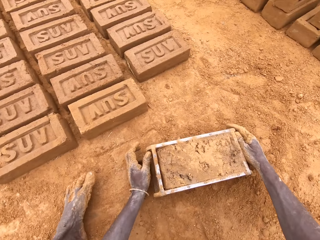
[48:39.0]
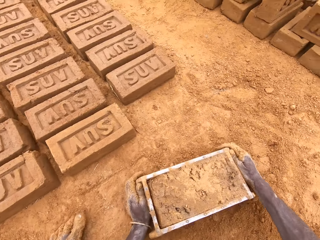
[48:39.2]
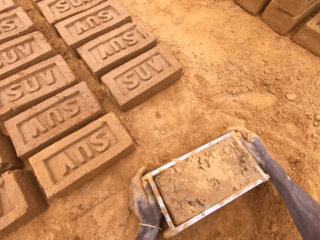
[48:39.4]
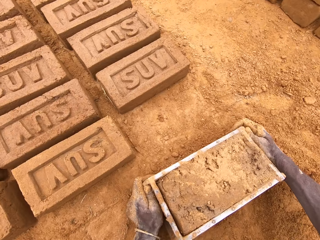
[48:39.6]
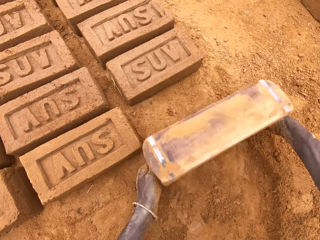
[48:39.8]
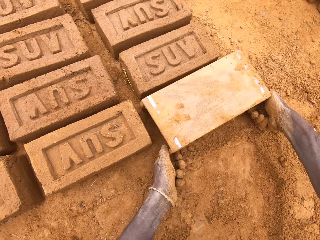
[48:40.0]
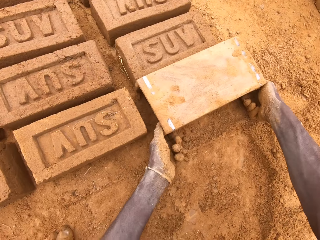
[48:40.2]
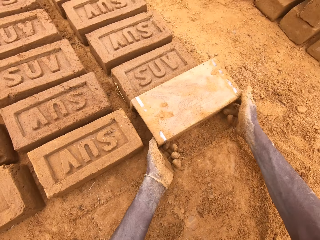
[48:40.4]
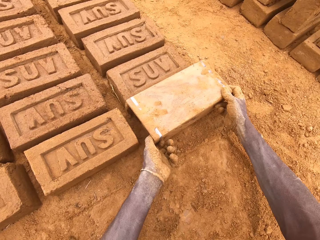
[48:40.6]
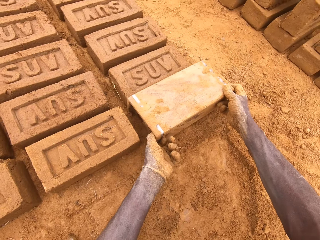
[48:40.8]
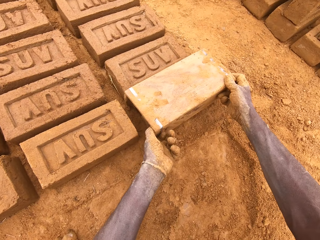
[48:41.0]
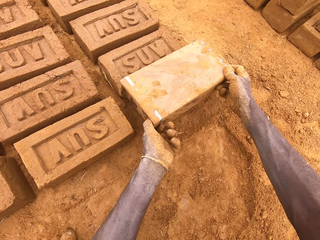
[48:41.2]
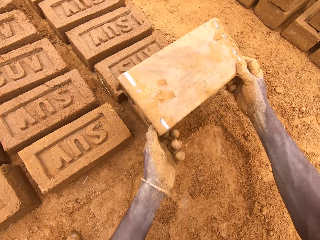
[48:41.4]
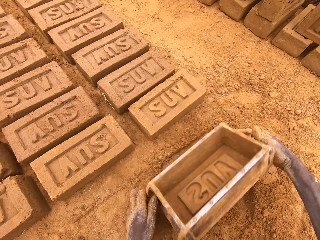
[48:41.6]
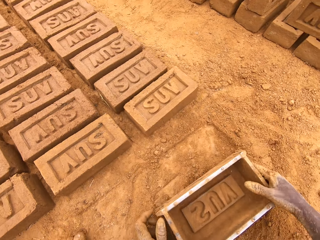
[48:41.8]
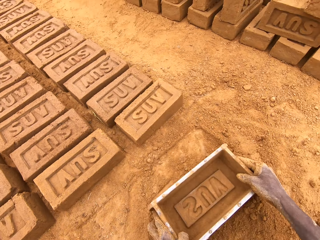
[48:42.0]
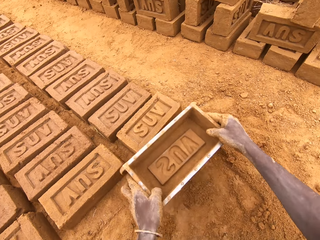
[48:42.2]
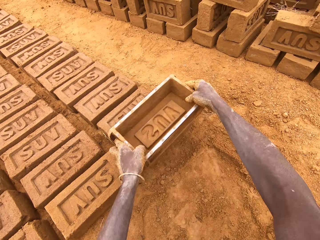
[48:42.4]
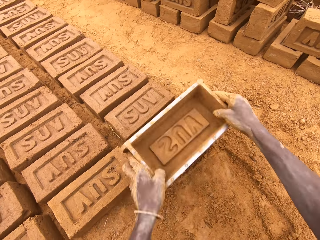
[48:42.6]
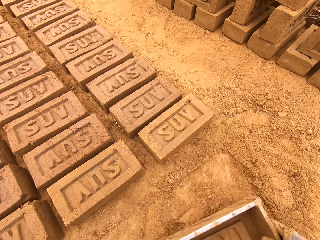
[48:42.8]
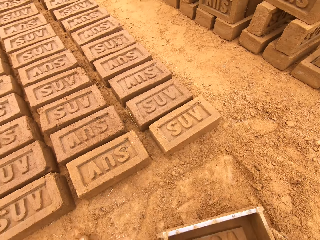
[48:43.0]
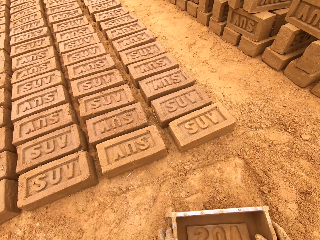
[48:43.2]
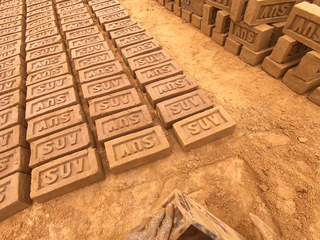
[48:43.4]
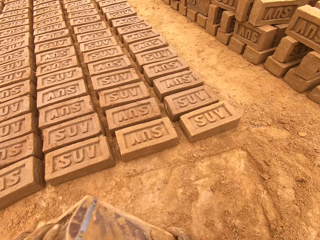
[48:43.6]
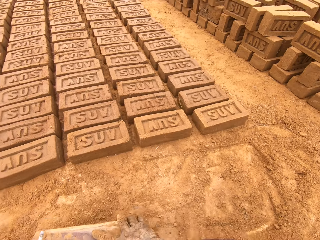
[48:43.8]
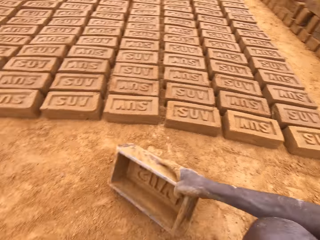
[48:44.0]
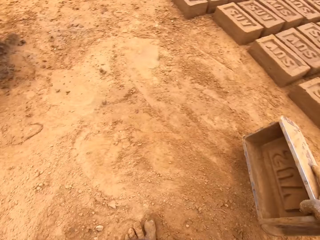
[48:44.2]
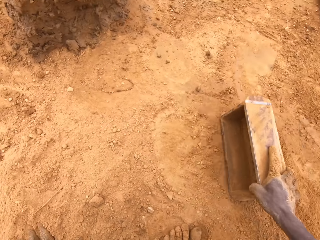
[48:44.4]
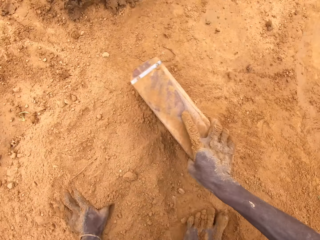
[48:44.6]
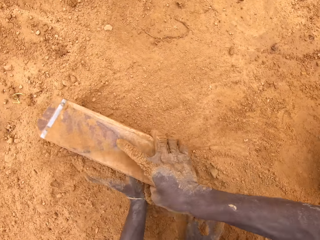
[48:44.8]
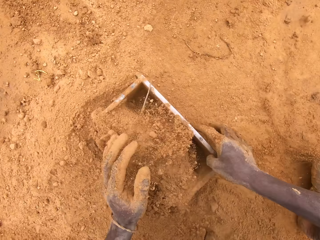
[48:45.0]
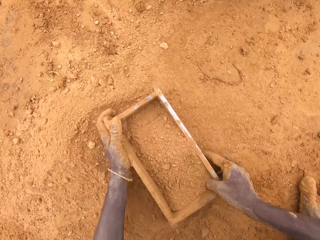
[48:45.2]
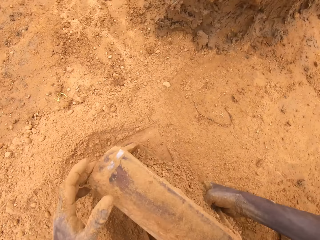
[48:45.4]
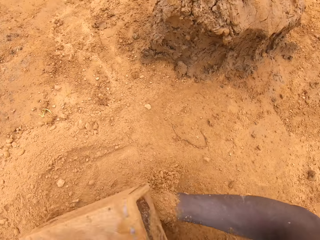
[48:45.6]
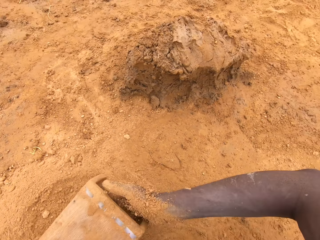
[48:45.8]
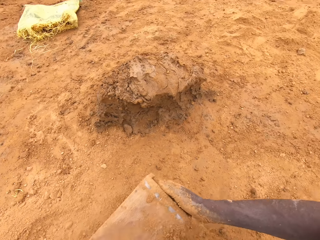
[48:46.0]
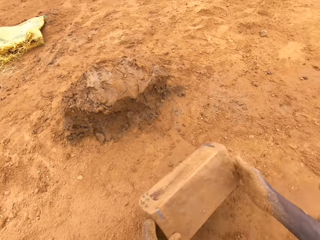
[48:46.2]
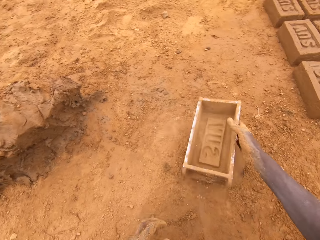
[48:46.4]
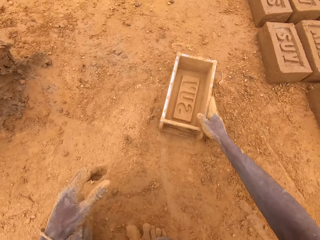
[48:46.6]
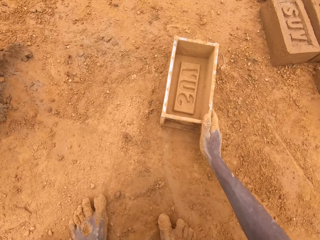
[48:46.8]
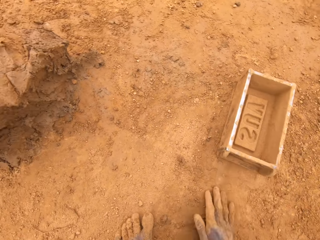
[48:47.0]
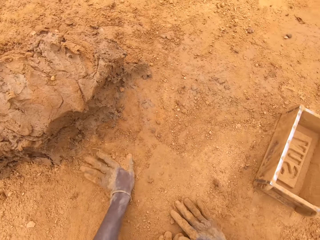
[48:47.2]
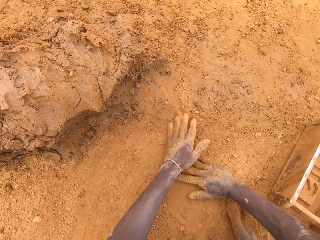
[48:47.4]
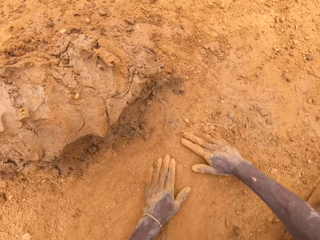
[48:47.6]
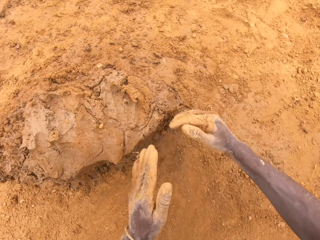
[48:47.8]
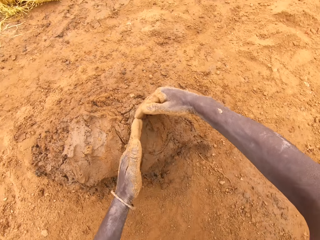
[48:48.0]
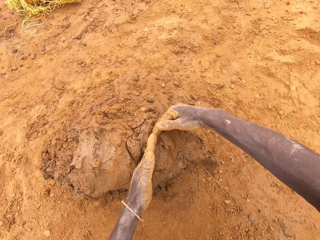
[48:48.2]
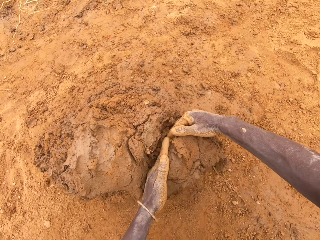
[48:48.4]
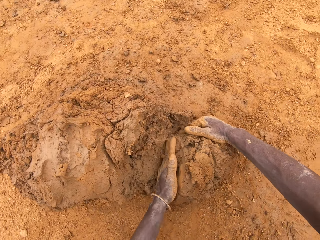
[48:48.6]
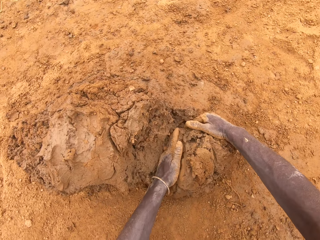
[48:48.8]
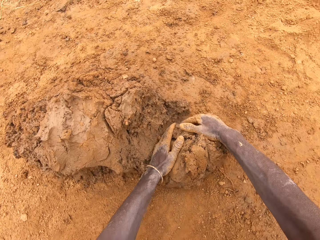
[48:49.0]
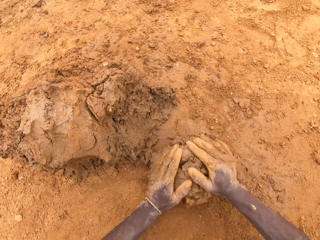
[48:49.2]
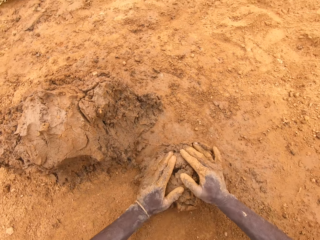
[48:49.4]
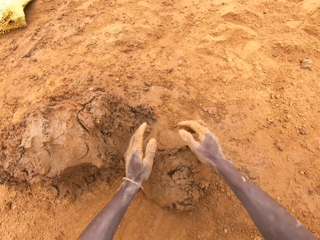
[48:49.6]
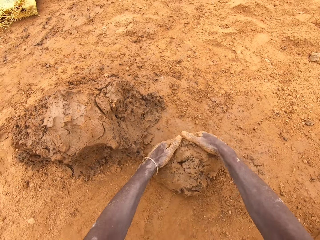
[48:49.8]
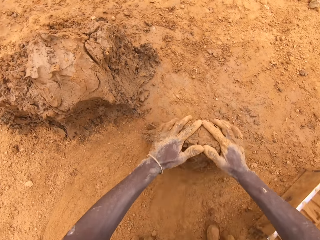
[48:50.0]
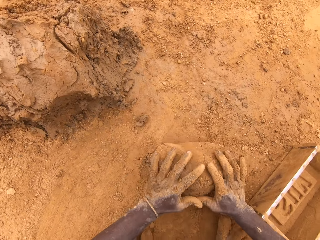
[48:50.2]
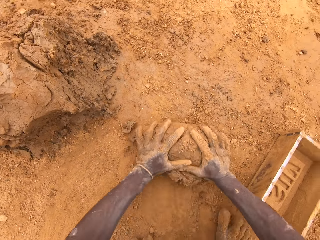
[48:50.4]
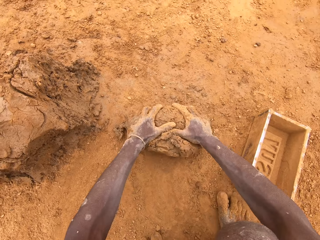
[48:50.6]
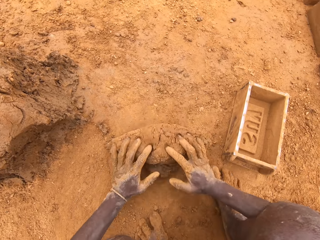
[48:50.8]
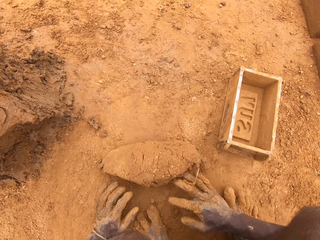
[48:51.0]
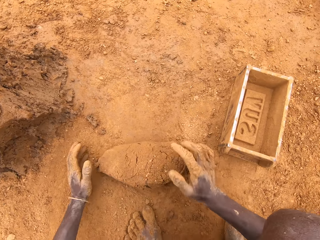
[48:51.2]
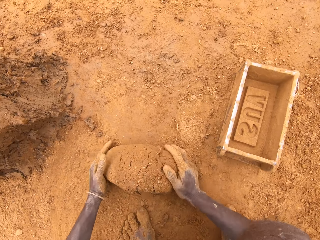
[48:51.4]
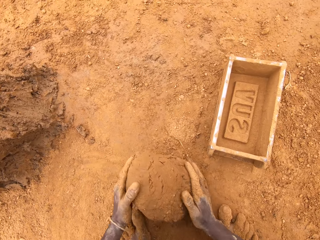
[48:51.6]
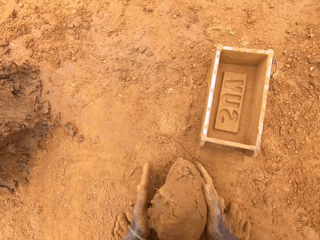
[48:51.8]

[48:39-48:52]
The camera wearer puts down molded clay on the ground. He inverts the box on the ground, pulls the box and moves the box. He adjusts the molded clay on the ground. He spreads soil in a brick mold. He puts the soil in the box. He pours the soil from the box. He moves the box. He puts down the brick mold. He rubs the hand on the ground. He cuts clay with his hands. He scoops the soil with the hands. He molds the clay on the ground.

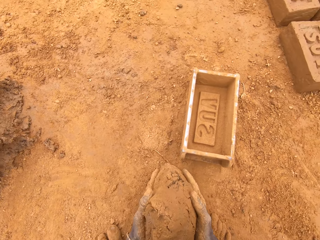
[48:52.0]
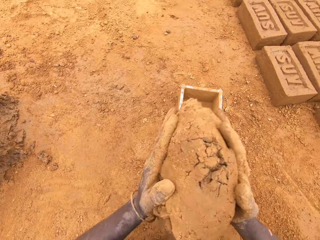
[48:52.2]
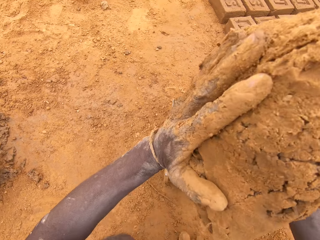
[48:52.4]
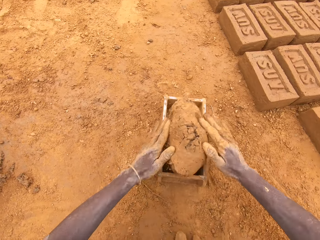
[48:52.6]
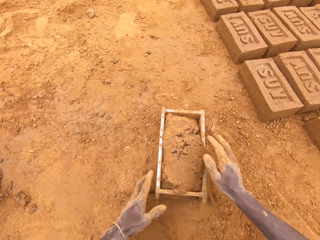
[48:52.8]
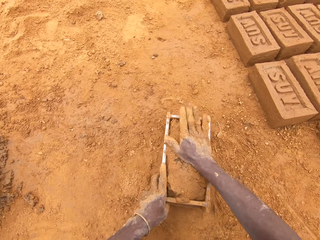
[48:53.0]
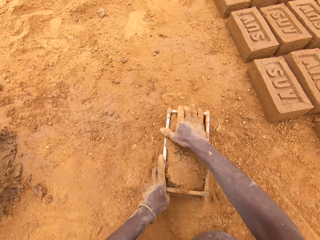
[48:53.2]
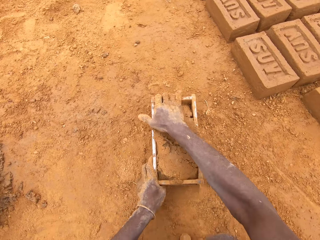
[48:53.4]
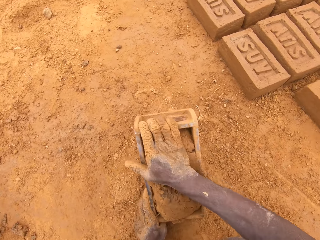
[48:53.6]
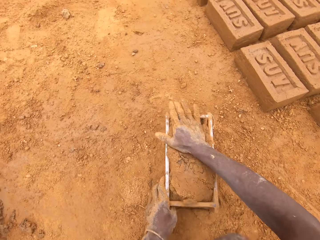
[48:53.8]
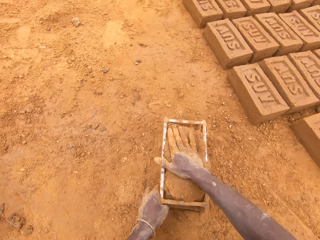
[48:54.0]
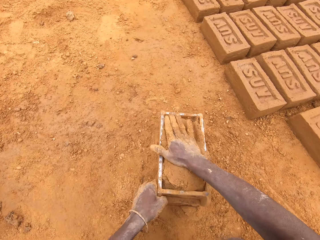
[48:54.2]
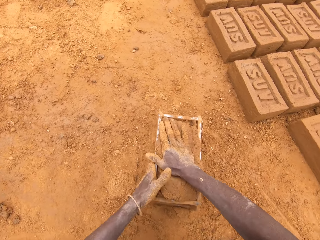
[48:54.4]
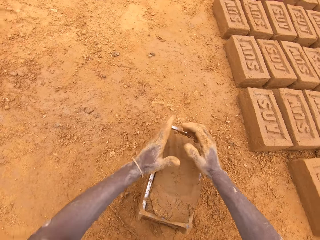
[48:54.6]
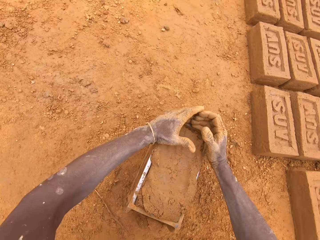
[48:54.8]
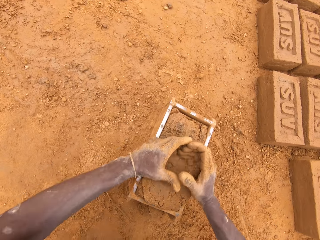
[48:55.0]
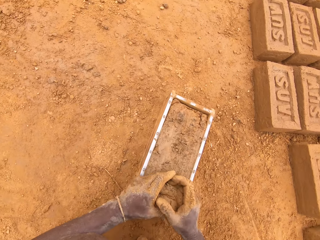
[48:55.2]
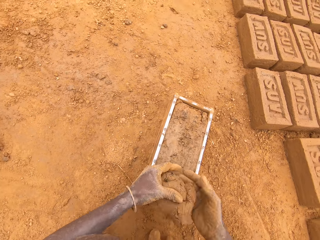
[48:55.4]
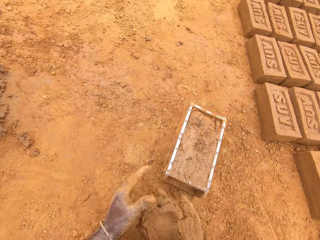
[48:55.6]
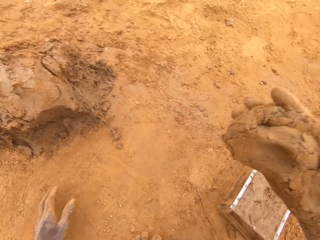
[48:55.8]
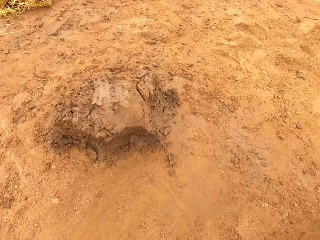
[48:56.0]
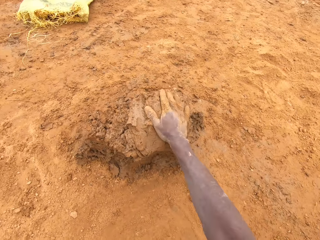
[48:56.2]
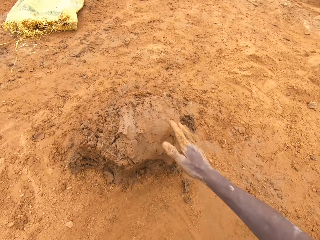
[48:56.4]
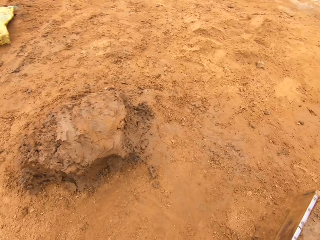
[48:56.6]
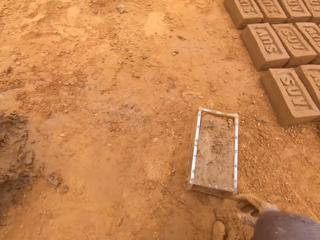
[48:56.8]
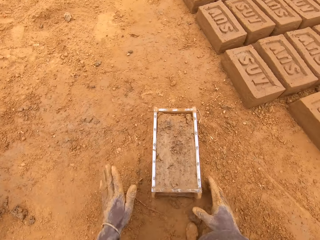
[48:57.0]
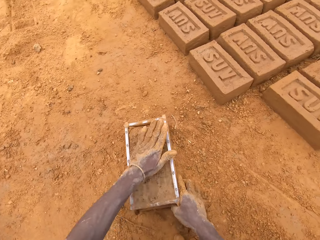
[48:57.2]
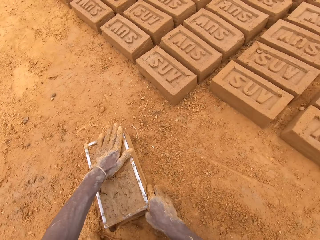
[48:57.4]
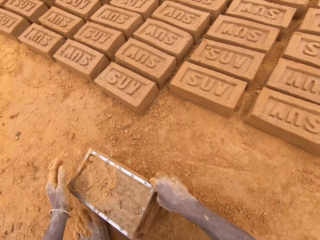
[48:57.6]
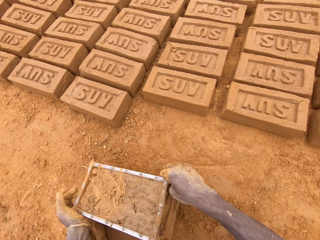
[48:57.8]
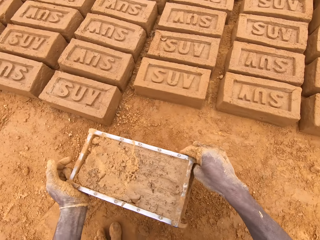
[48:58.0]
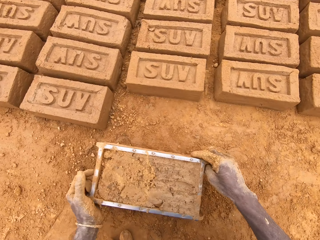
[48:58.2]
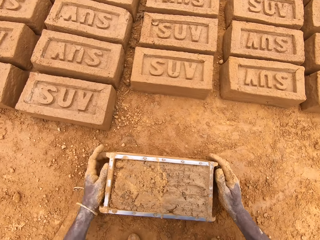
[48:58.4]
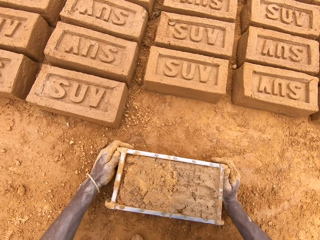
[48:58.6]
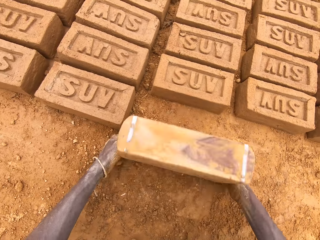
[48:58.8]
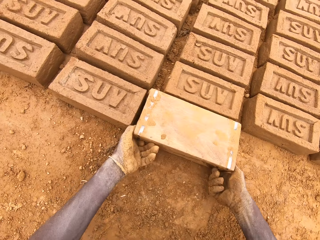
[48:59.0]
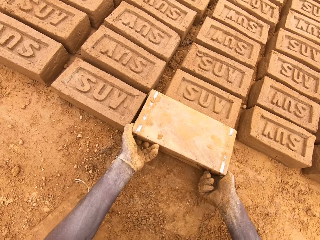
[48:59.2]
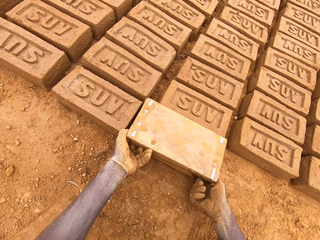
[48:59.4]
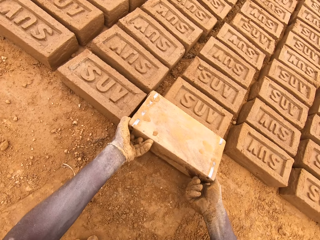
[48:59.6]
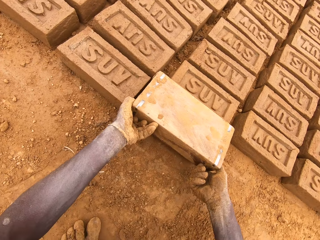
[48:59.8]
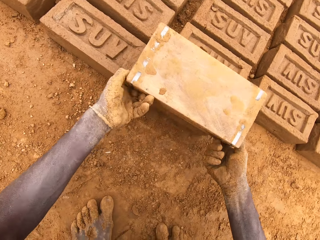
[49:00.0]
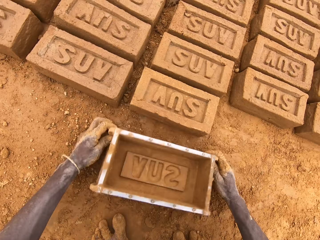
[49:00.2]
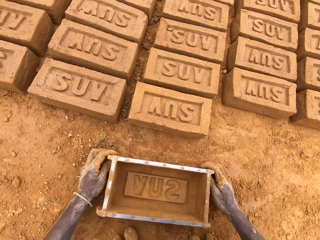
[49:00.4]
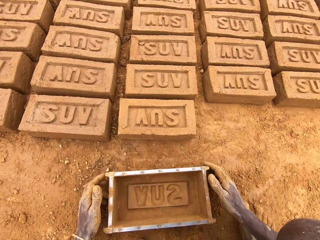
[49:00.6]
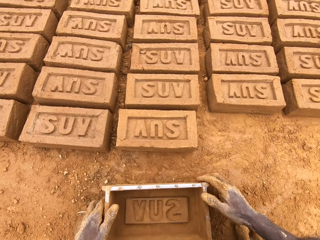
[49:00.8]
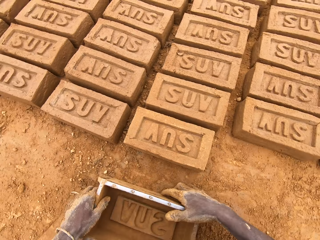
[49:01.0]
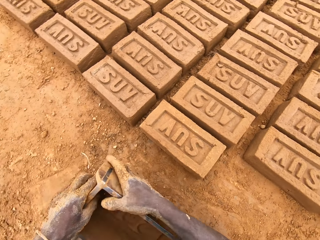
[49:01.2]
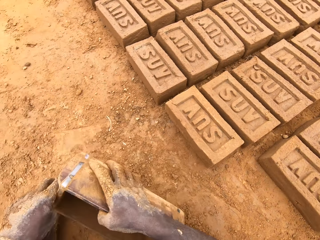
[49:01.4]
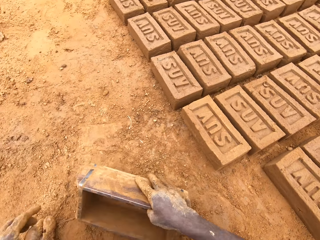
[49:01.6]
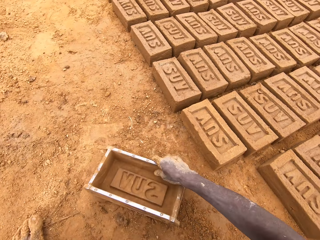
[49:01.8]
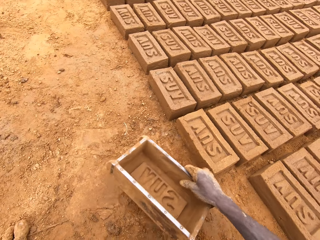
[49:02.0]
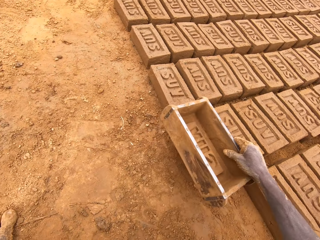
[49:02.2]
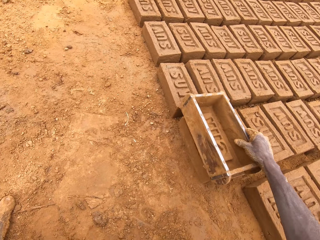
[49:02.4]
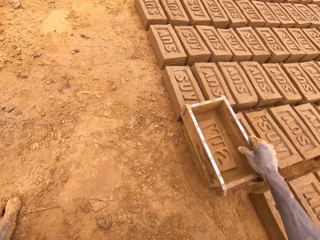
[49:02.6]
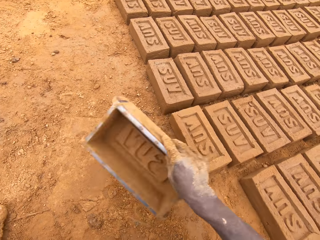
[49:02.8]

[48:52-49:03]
The camera wearer puts clay in a brick mold or box. They adjust the clay in the brick mold. They move the box. They level the clay in the box. They scoop the clay from the brick mold. They put down the clay on the ground. They heap the clay. They move the box. They pick up the brick mold. They invert the box. They put down molded clay on the ground. They pull the box. They adjust the molded clay on the ground. They move the box.
